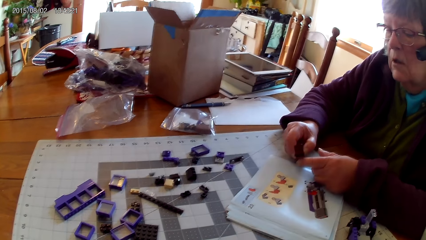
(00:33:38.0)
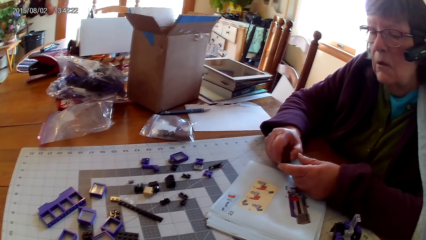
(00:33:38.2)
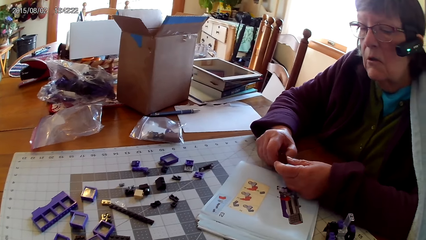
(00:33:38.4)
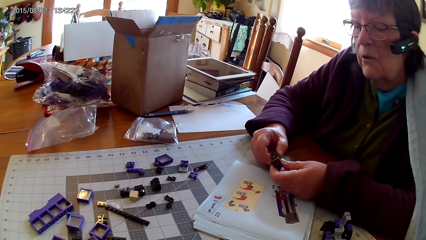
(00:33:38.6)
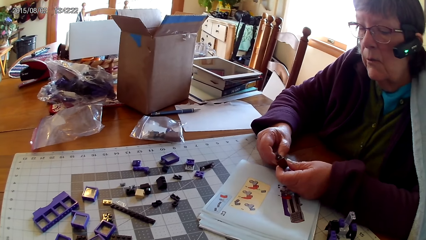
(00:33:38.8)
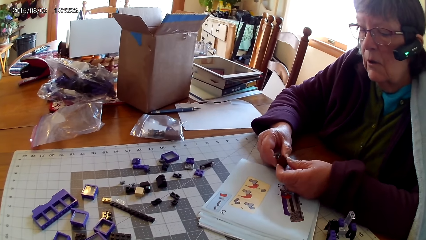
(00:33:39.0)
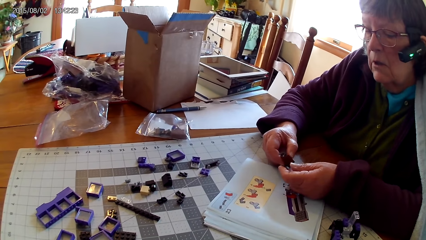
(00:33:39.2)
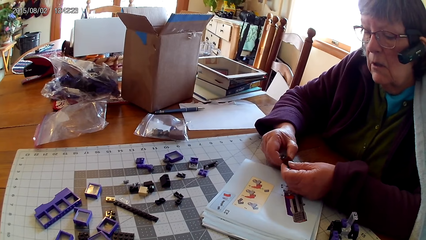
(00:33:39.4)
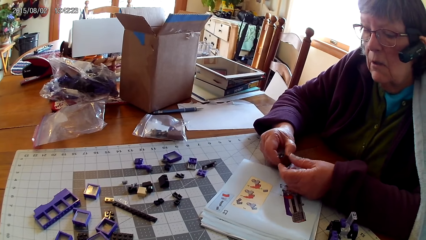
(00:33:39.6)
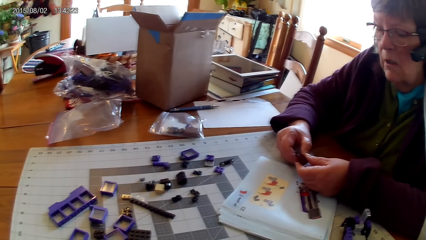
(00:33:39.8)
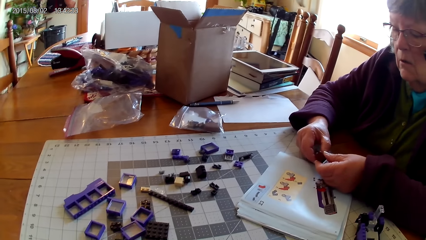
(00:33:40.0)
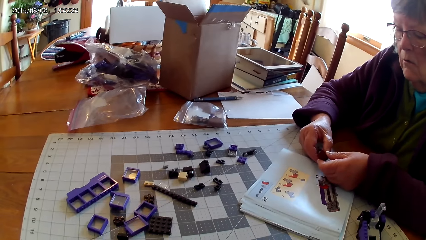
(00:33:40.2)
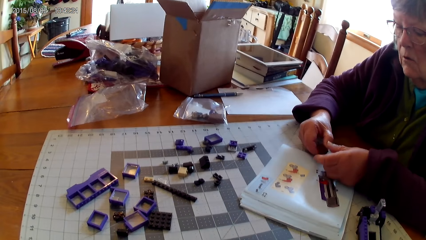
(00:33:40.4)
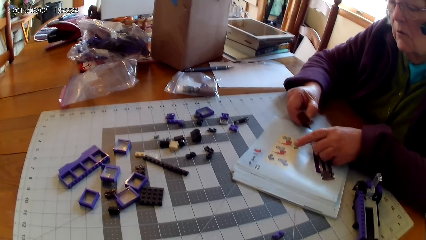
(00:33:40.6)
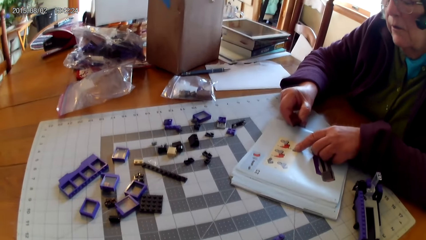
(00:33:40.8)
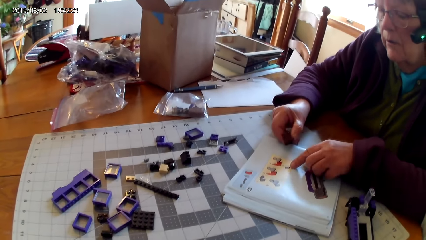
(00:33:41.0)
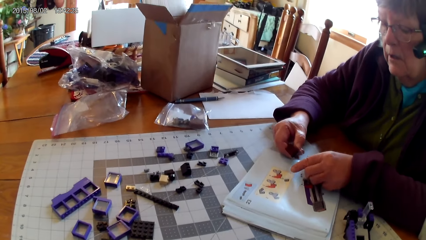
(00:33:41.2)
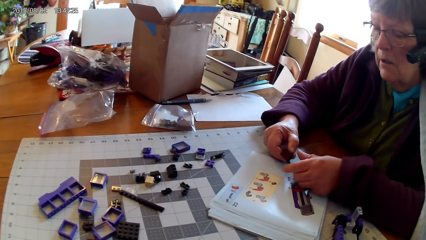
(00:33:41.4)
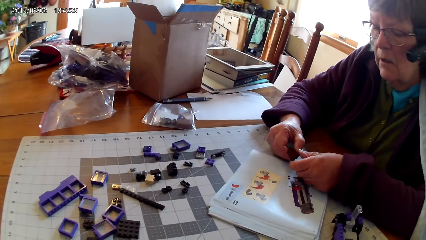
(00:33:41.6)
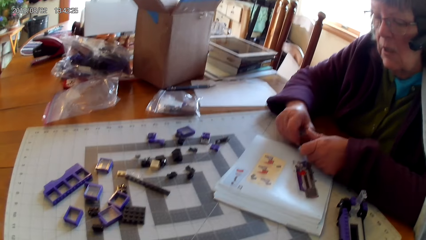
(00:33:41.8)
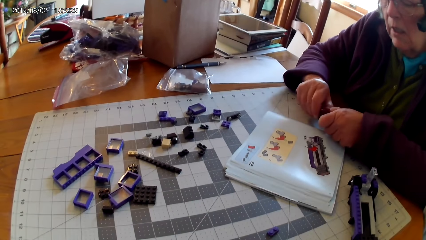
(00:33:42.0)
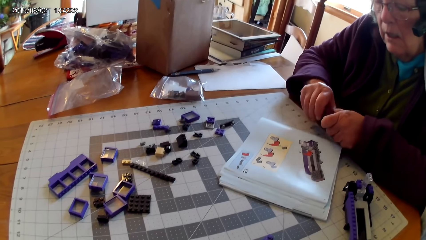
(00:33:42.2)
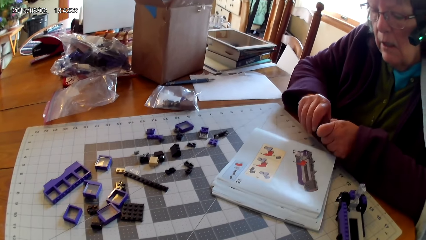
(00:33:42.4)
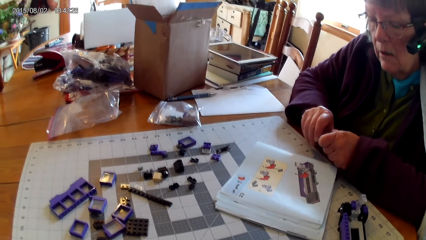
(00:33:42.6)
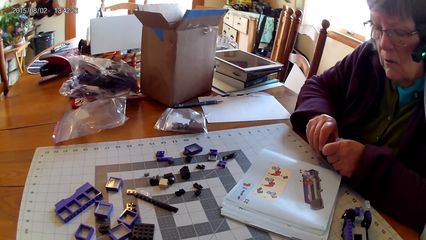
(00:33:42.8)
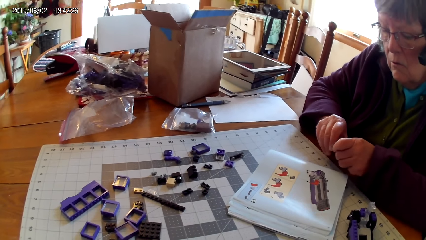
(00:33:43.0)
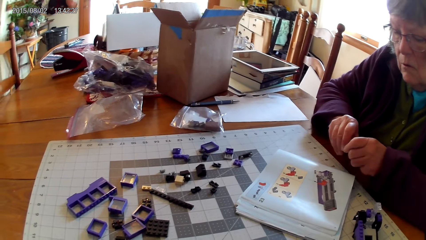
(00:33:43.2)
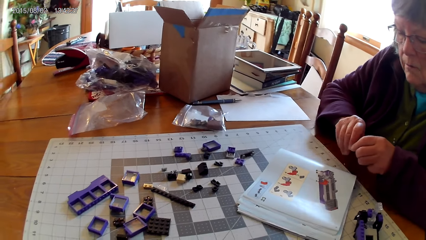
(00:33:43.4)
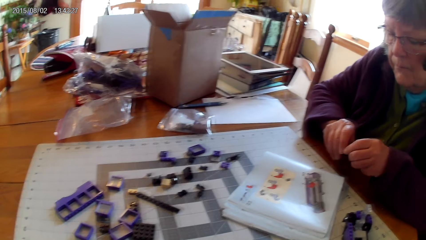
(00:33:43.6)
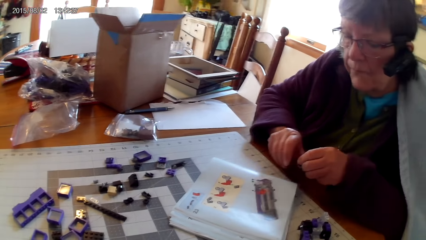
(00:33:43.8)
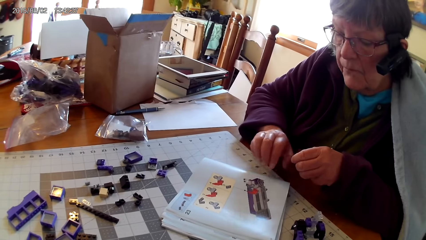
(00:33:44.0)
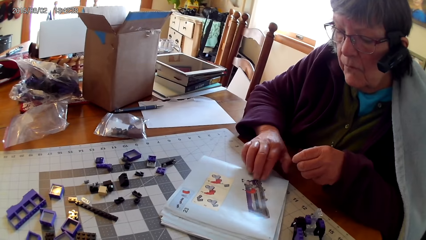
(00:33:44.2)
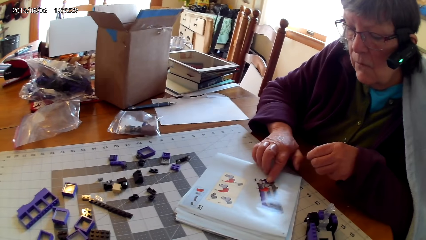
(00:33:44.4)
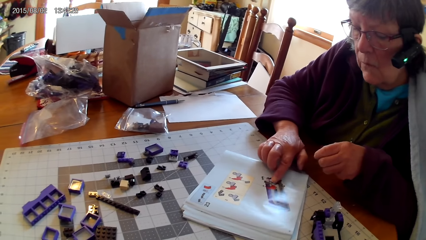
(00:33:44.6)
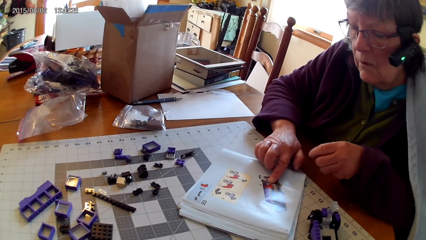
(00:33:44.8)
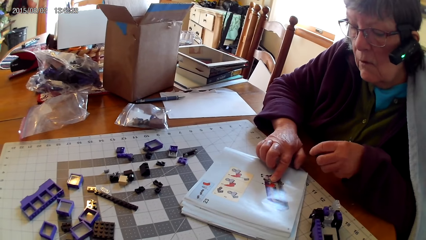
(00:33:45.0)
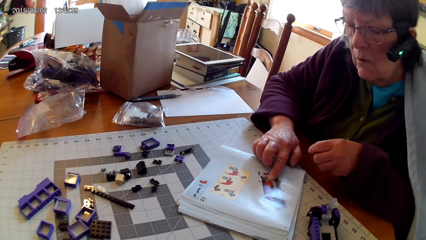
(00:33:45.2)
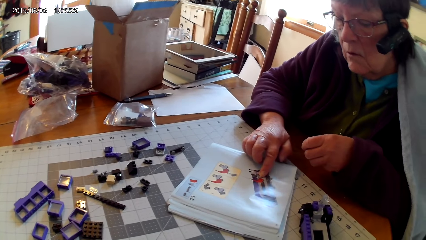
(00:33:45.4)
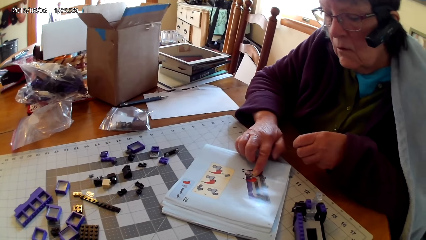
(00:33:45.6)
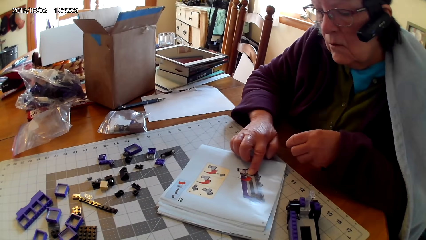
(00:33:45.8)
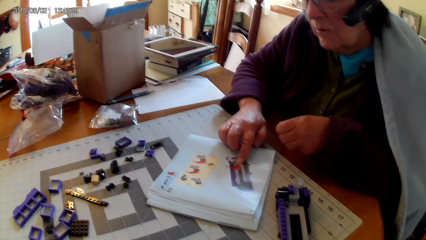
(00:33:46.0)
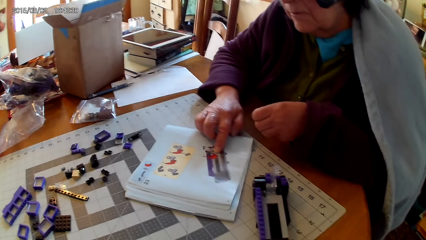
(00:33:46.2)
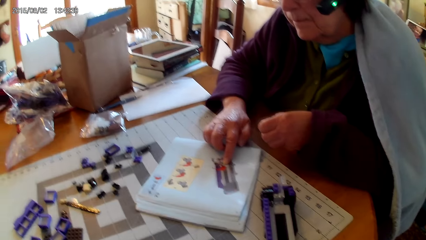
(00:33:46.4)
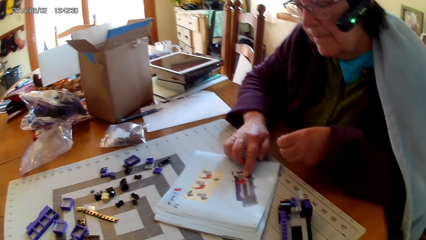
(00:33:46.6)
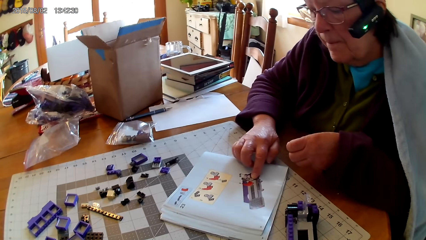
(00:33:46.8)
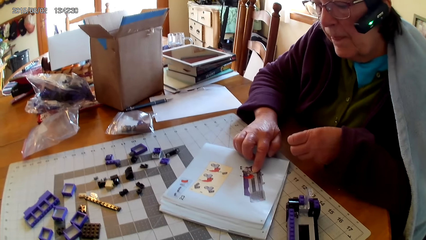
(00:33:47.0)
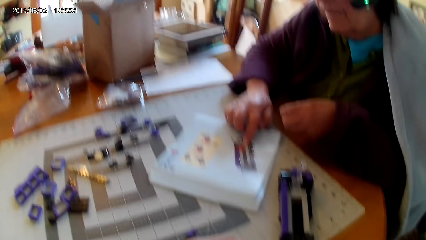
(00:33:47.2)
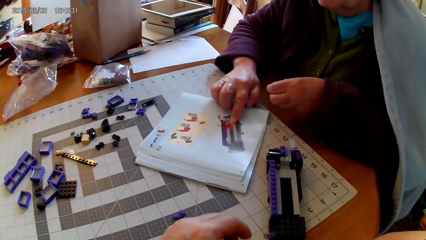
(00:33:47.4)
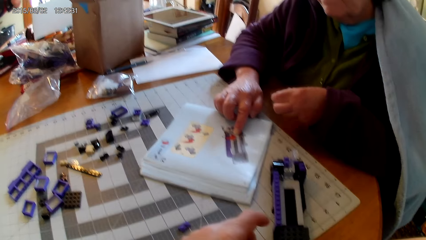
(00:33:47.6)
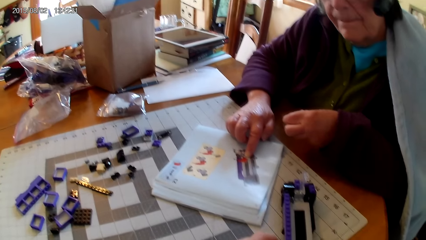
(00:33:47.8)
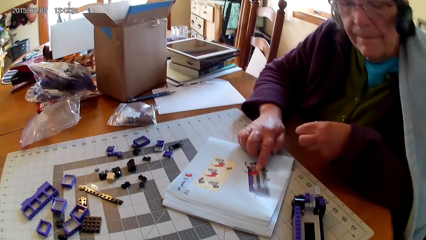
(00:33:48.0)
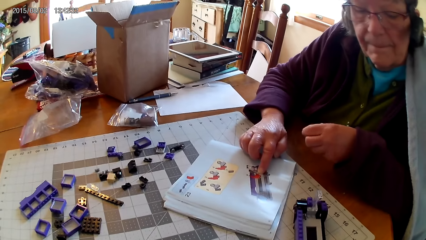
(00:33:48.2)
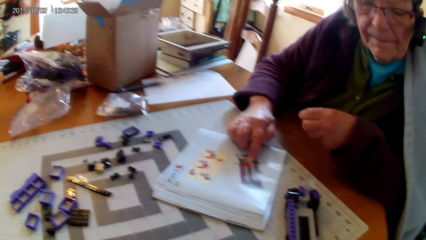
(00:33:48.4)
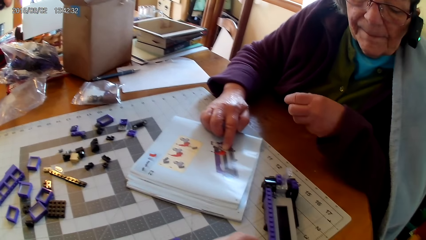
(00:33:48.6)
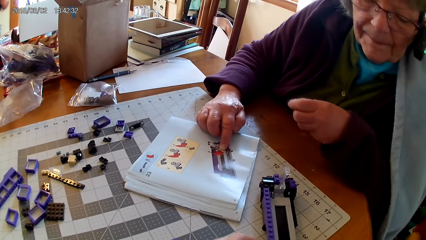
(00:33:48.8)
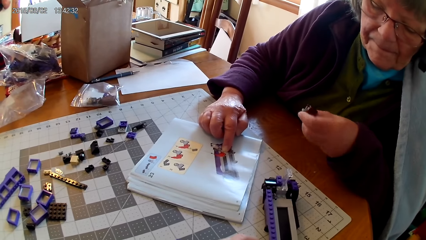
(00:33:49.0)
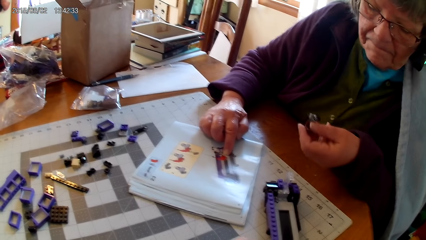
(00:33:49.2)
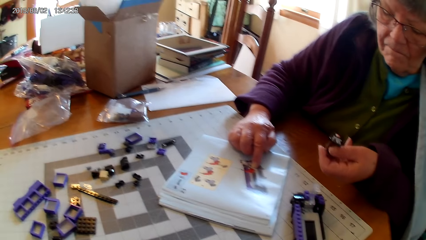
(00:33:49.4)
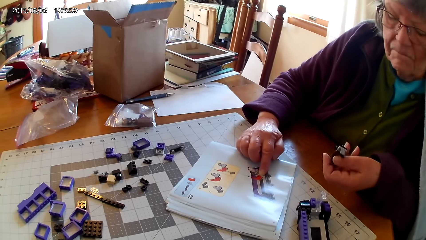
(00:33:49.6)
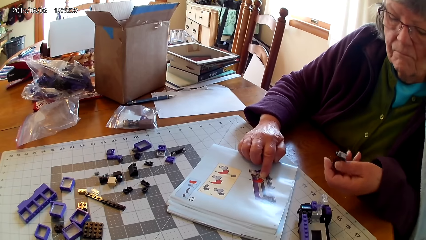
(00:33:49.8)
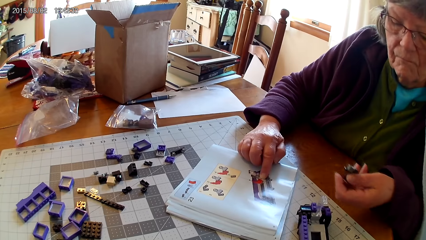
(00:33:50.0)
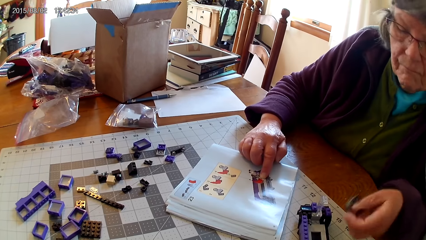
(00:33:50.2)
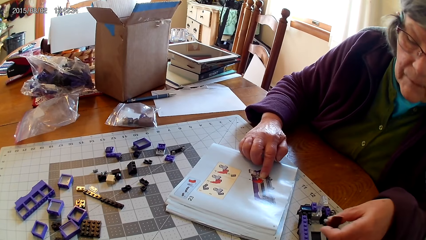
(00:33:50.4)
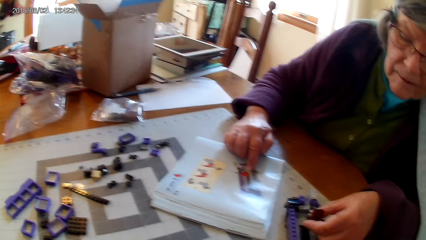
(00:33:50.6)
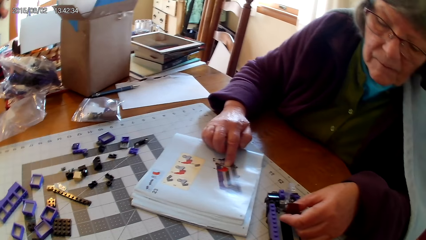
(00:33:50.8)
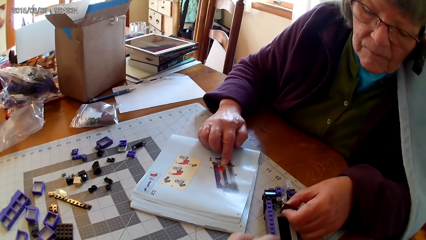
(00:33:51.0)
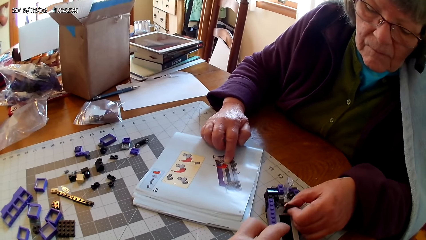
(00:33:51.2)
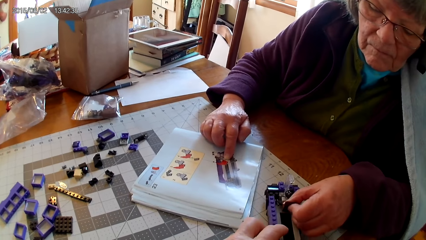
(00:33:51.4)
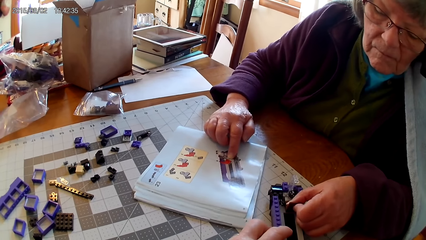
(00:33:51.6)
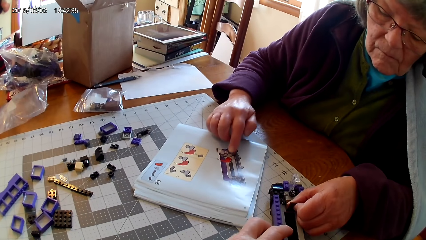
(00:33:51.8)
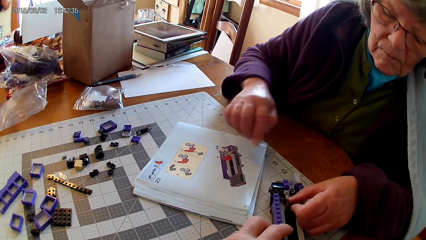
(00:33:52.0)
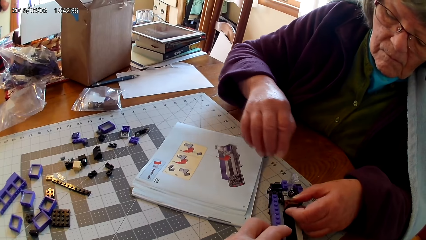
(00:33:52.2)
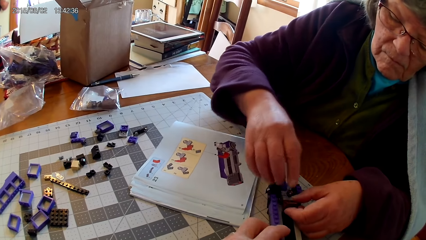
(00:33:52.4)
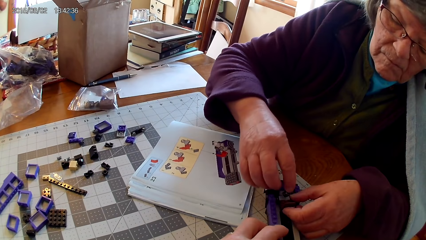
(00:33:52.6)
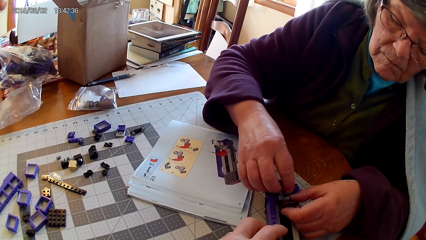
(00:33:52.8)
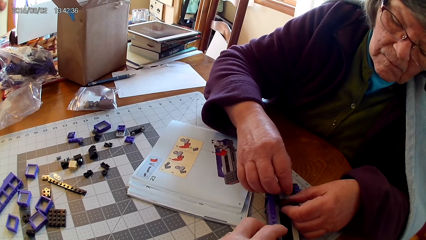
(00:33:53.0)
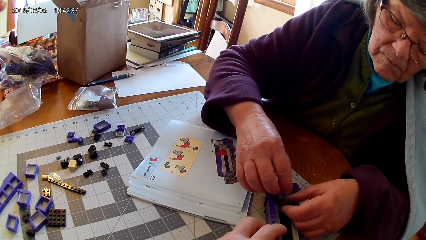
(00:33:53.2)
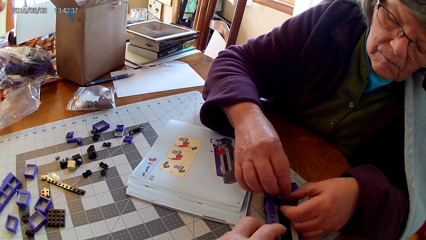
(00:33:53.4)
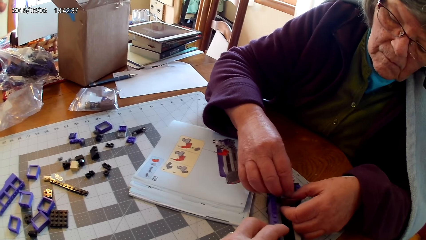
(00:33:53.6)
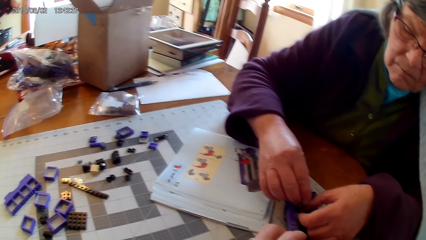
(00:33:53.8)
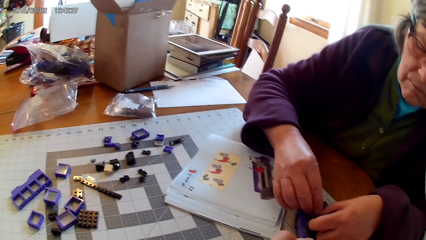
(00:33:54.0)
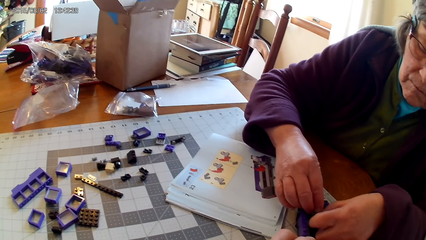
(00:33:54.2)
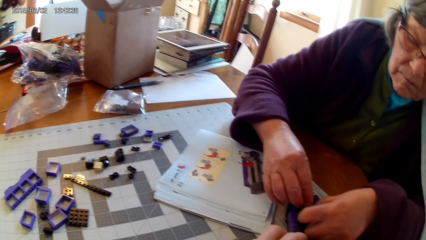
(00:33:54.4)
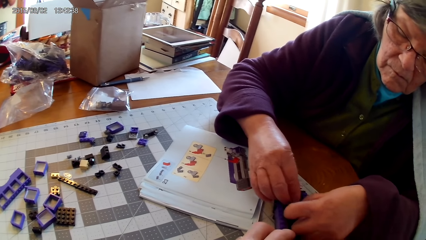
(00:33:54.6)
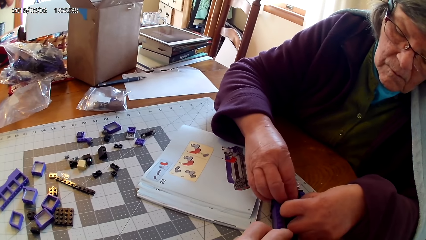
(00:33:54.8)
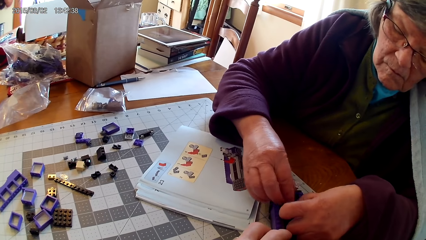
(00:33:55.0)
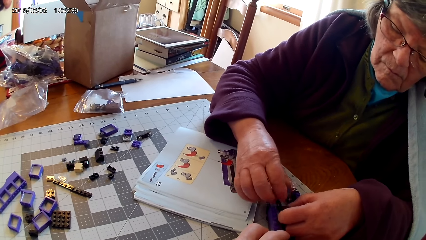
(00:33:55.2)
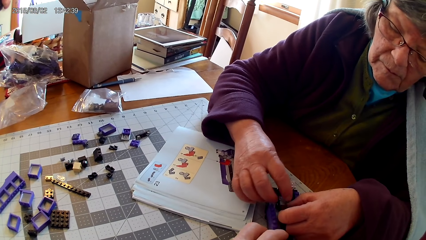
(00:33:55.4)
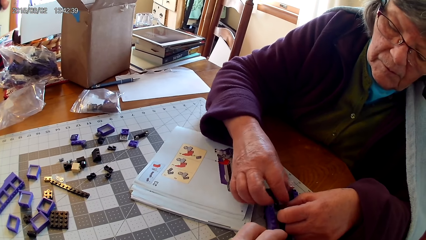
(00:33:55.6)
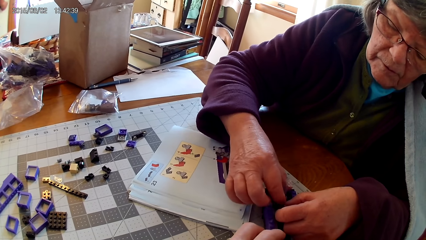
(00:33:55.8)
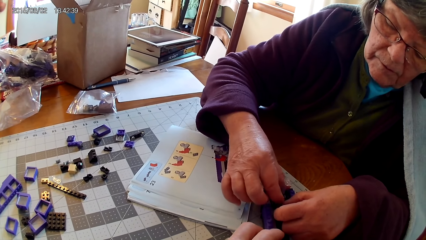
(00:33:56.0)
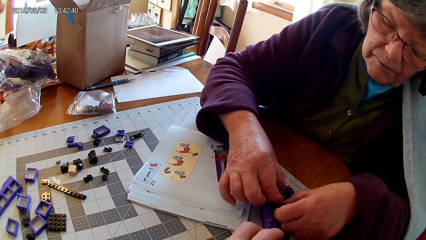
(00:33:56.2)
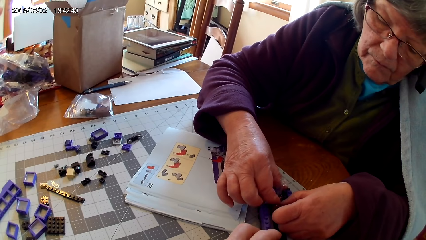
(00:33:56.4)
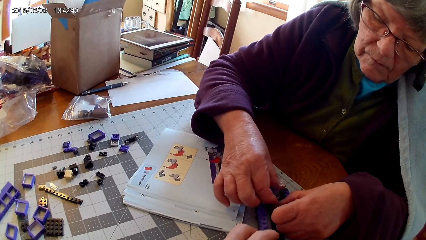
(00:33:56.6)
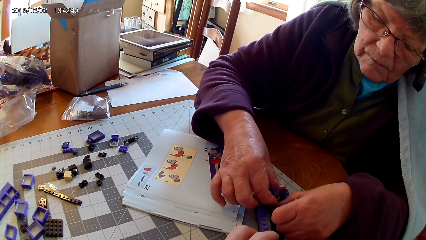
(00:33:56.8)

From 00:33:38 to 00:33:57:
A lady touches the lego book. She holds the lego piece. She points on a drawing on the book. She touches the lego book. The camera wearer touches the interlocking toy. The lady fixes the plastic interlocking block on the interlocking toy.
